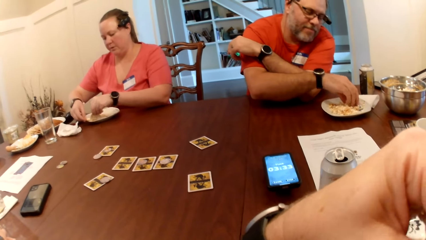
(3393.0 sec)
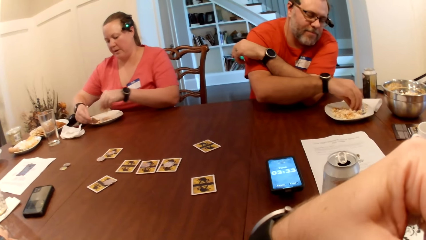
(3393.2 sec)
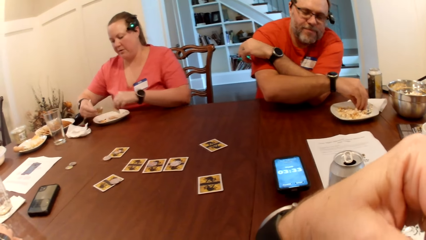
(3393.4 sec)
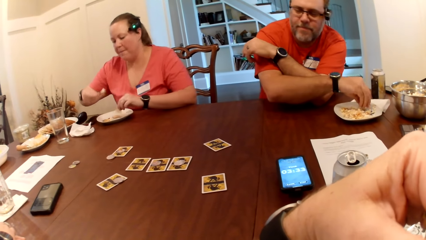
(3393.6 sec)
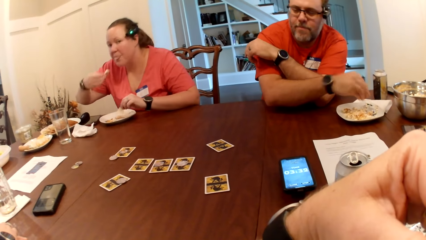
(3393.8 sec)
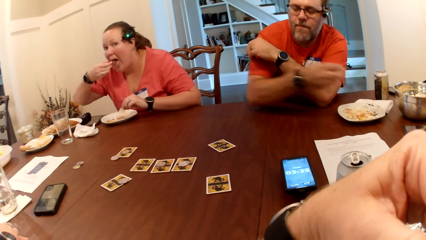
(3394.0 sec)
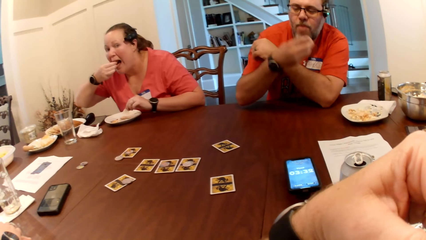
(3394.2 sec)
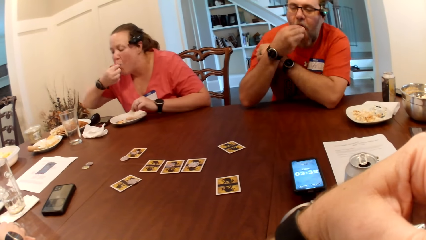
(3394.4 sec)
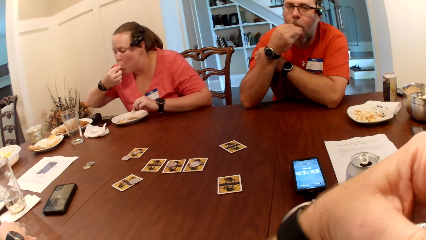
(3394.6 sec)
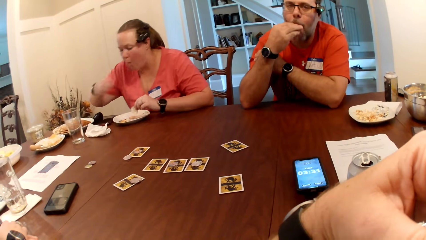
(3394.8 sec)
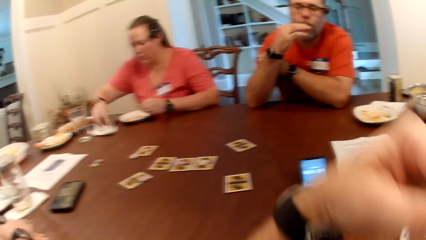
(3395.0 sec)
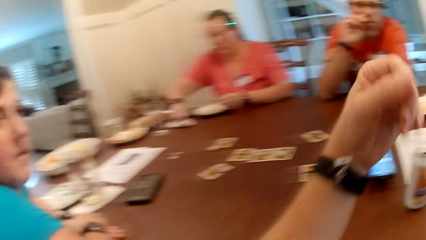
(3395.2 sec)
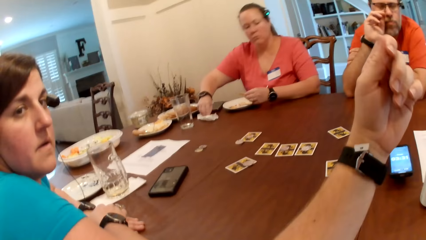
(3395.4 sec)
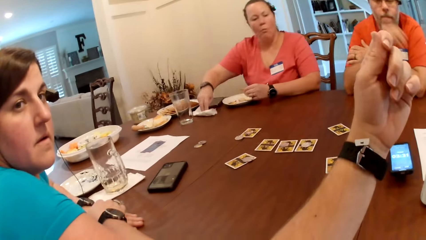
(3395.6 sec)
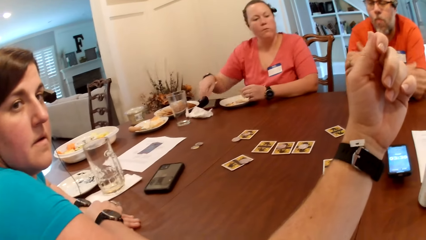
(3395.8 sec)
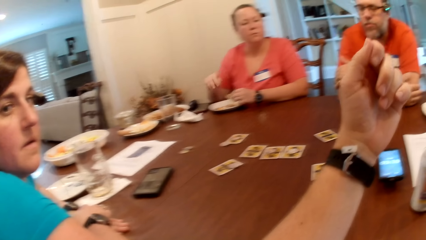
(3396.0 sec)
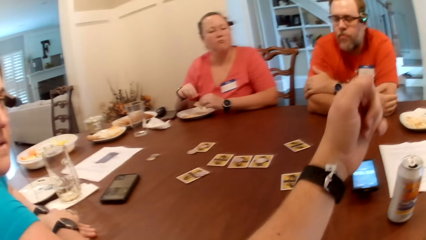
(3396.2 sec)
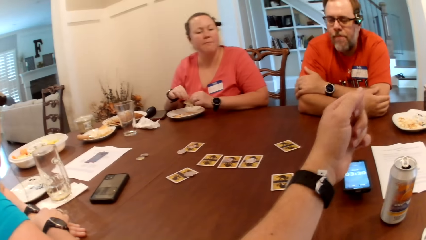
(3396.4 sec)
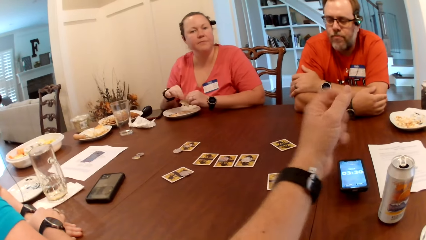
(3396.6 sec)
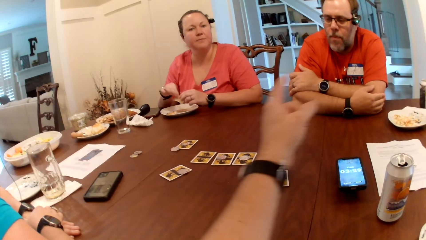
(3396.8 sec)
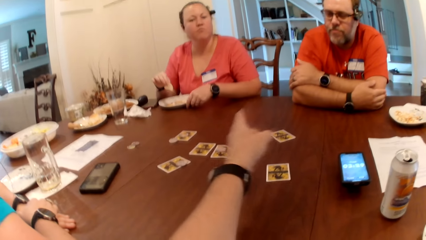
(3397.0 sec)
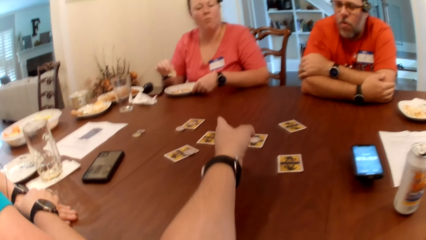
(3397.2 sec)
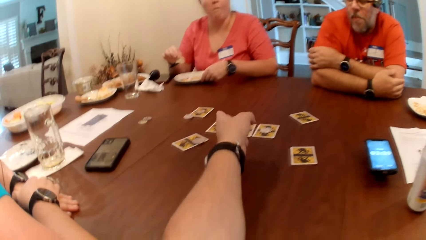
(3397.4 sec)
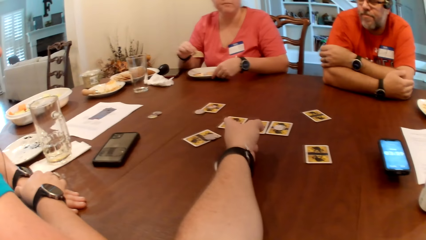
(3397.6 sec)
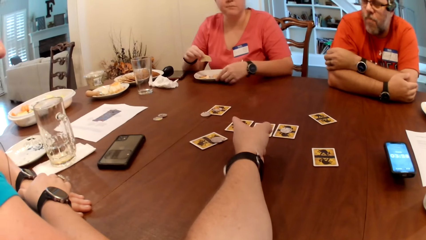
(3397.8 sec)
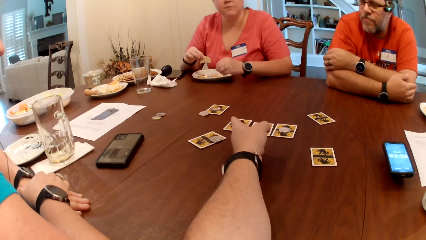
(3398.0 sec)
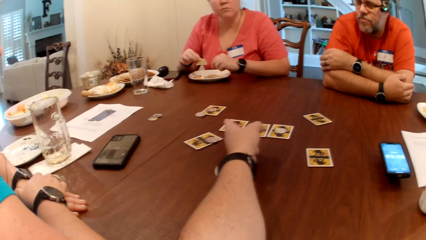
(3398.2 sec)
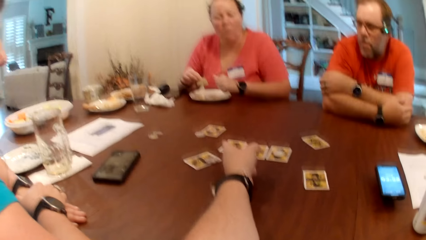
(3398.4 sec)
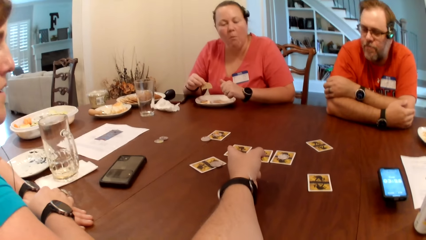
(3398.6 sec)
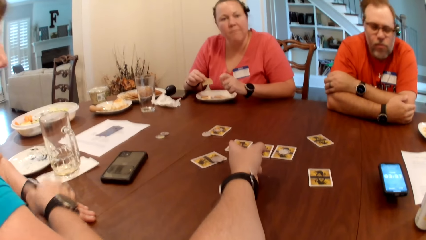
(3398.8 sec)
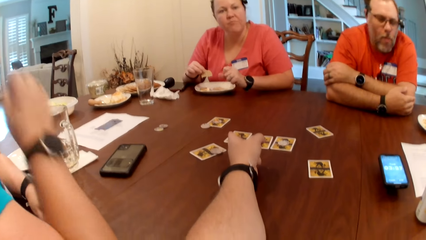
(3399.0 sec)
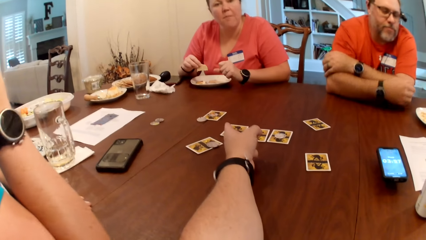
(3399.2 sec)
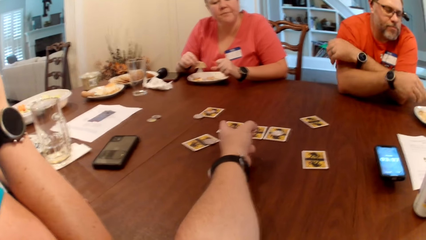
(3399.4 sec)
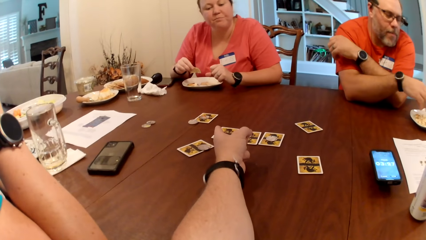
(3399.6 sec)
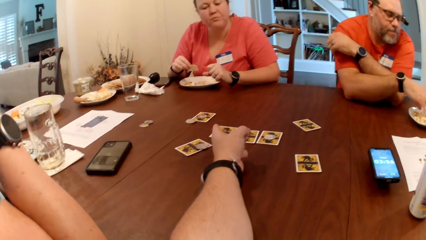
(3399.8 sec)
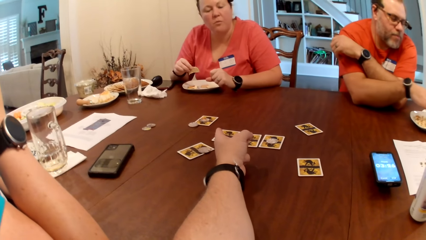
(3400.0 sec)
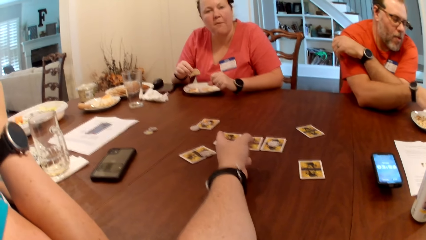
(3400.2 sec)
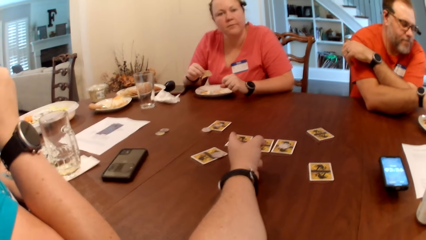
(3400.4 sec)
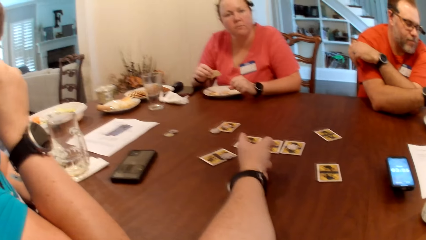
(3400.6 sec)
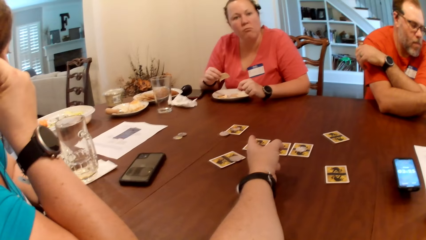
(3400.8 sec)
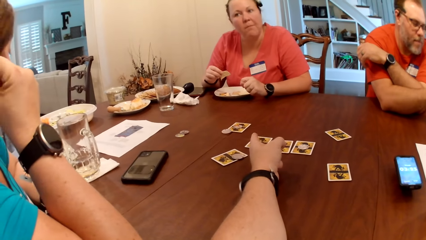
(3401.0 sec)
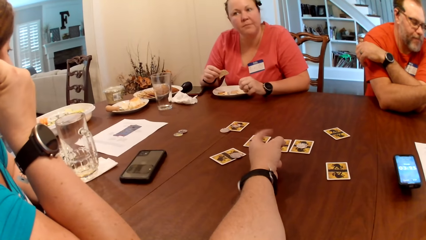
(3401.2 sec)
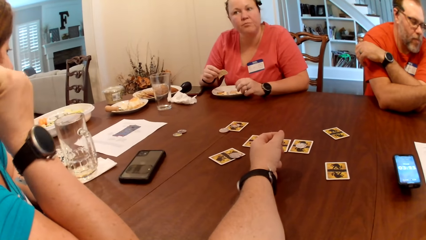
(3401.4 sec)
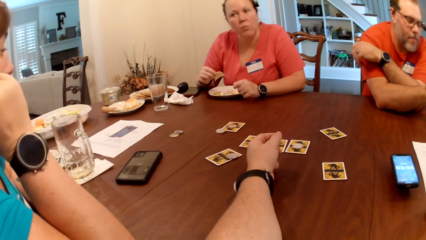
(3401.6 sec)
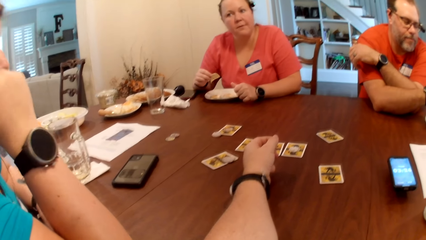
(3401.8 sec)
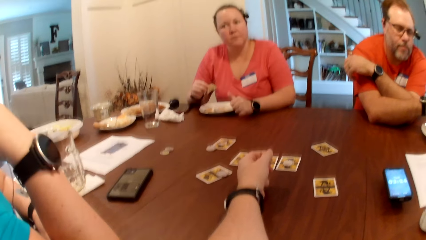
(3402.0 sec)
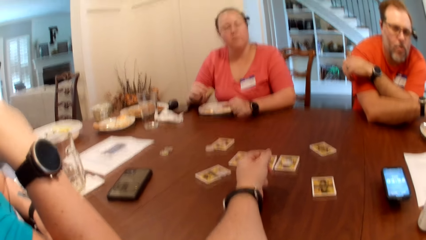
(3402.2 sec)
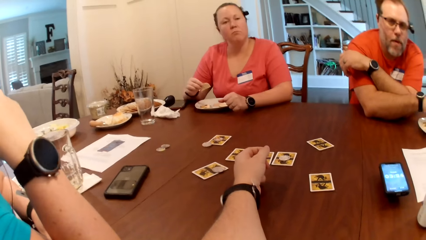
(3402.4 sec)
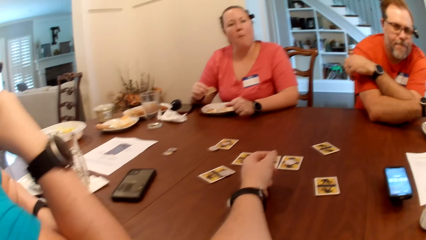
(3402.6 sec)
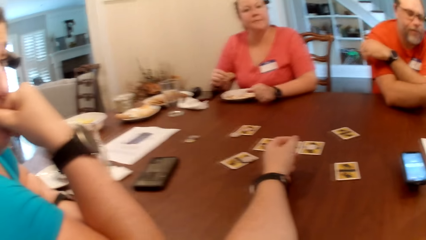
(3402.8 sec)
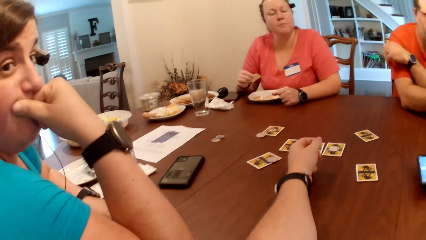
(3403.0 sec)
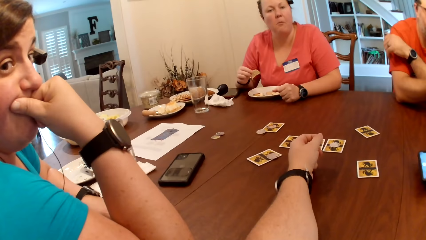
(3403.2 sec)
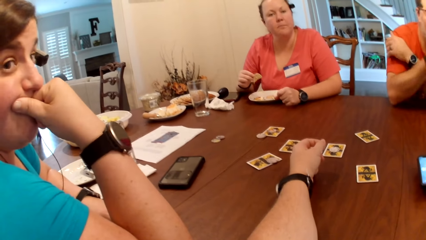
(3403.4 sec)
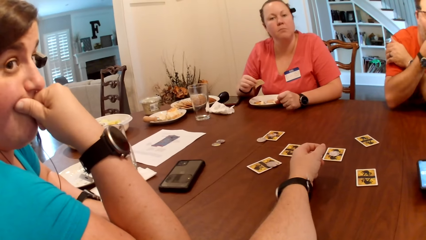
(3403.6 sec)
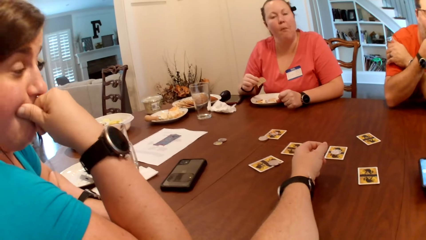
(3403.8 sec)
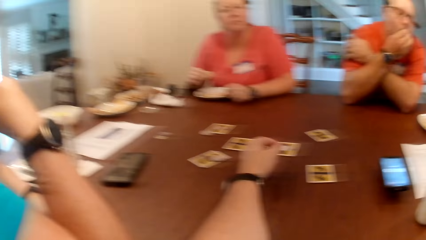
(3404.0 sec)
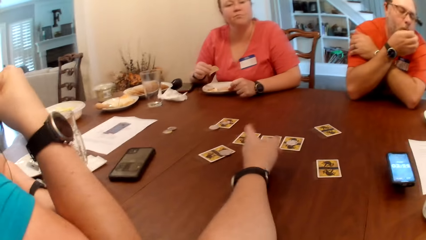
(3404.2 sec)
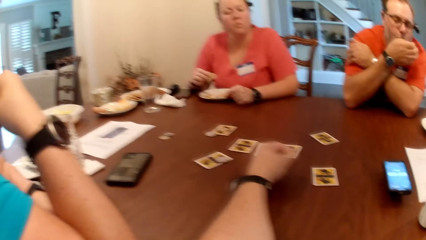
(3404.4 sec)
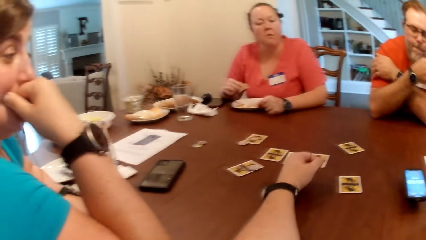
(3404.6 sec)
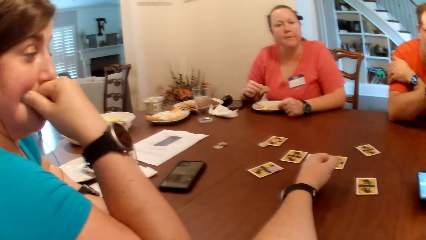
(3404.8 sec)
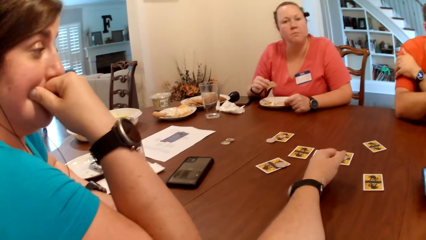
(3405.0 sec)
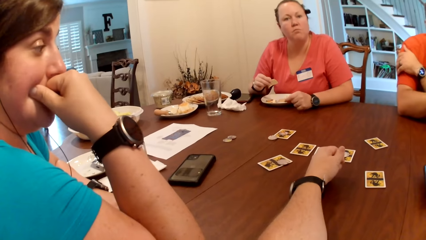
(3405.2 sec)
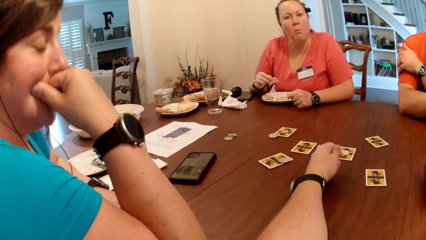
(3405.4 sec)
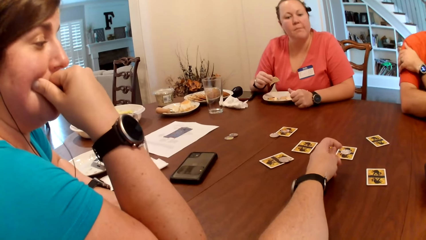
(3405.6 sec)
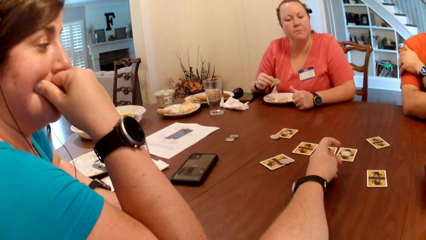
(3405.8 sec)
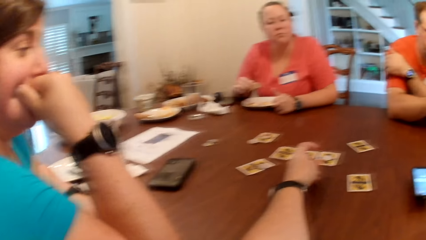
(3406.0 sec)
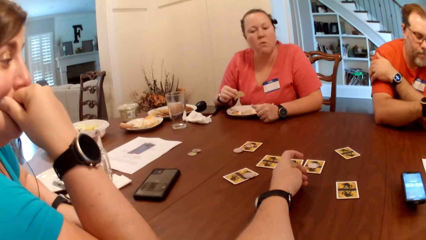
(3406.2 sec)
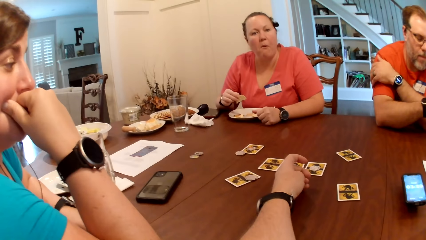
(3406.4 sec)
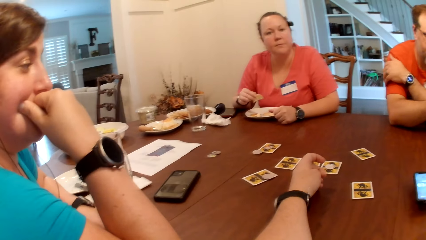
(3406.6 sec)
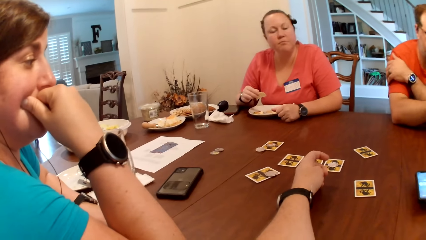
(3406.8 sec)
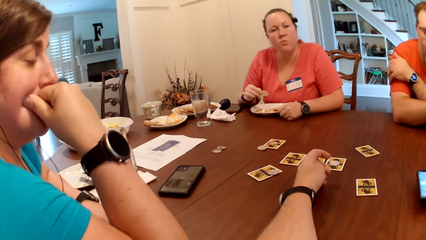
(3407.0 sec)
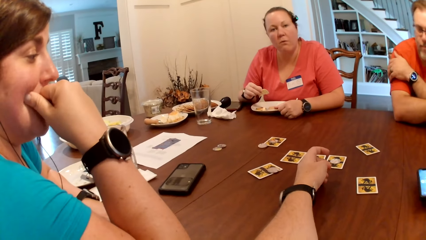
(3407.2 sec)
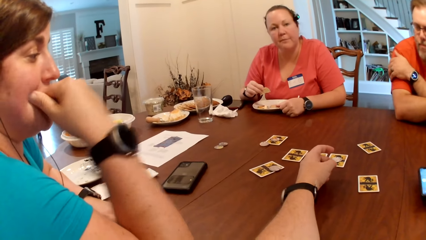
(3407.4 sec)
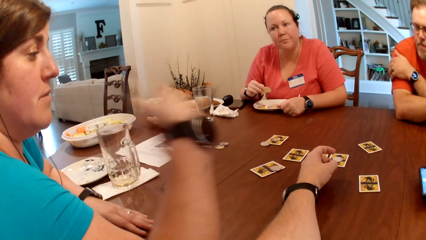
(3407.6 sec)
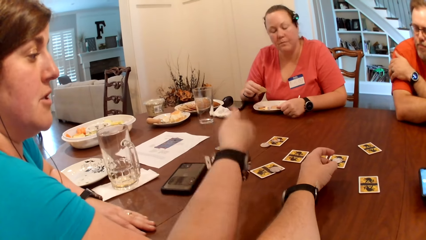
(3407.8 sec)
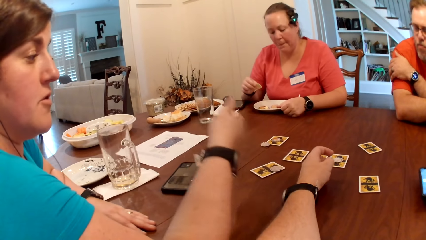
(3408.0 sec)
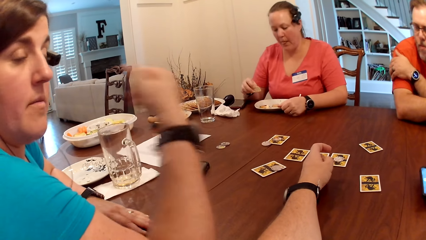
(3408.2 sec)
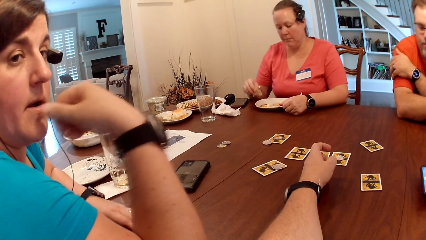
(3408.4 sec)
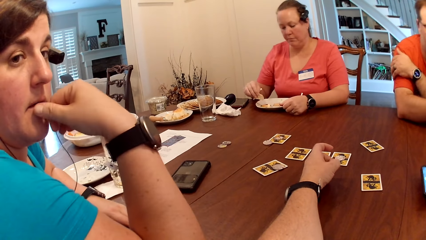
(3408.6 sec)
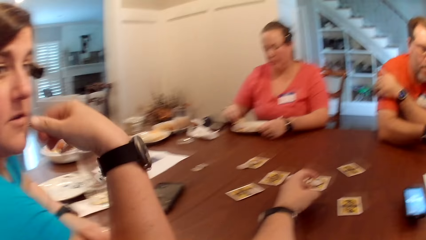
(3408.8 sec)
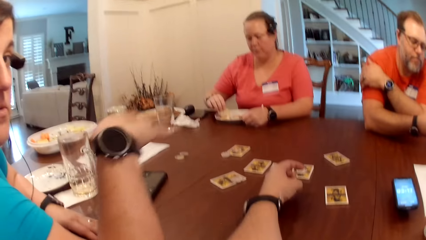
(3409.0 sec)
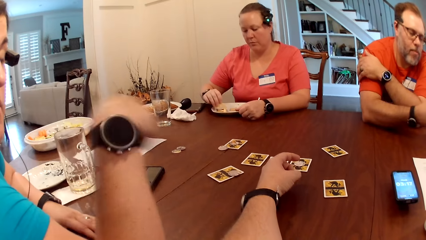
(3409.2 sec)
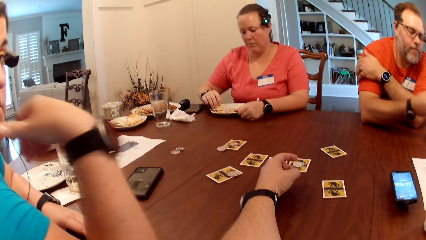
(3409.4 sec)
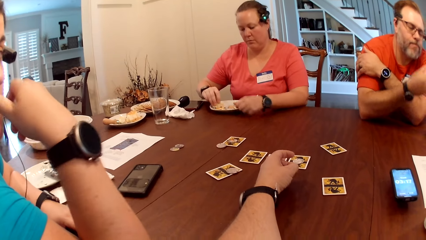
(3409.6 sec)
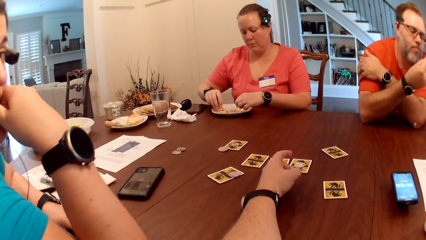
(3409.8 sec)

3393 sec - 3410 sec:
A man picks the popcorn from the plate on the table with his right hand. A woman converses with another woman. The first woman eats the chips with her right hand. The man eats the popcorn with his right hand. The first woman wipes her right hand with the tissue. The camera wearer converses with the second woman. They point at a card on the table. The man picks the popcorn from the plate on the table with his right hand. The camera wearer converses with the first woman. They converse with the second woman. The man eats the popcorn with his right hand.
